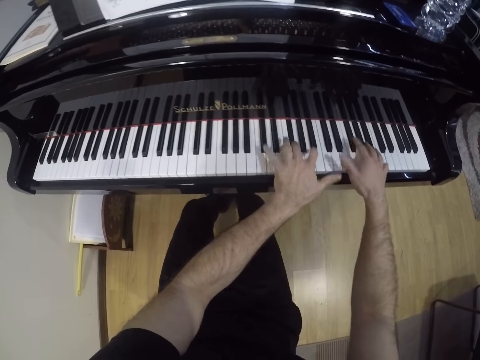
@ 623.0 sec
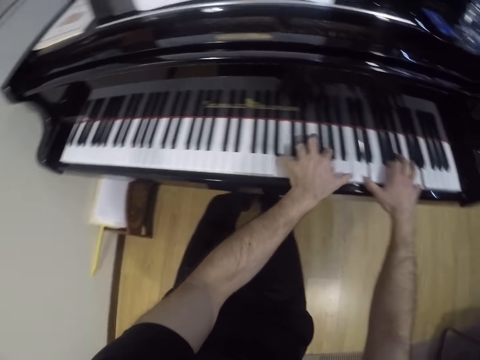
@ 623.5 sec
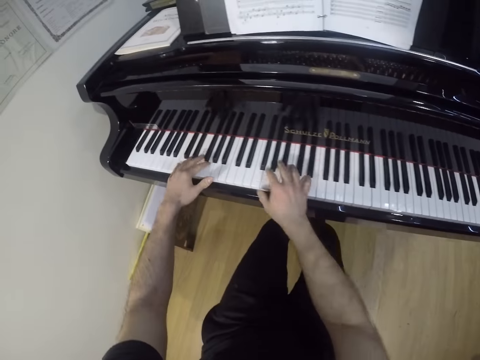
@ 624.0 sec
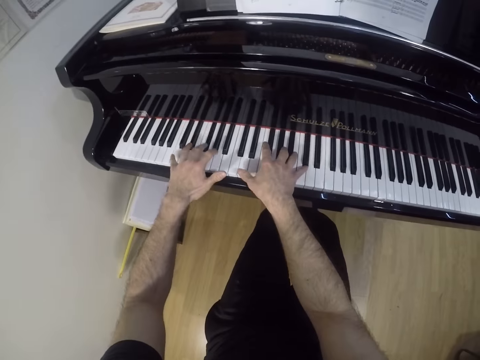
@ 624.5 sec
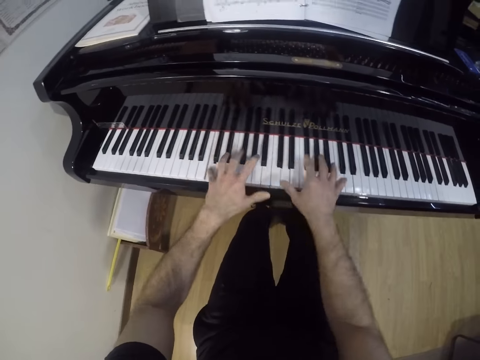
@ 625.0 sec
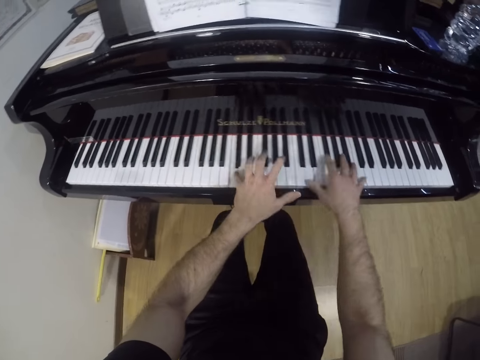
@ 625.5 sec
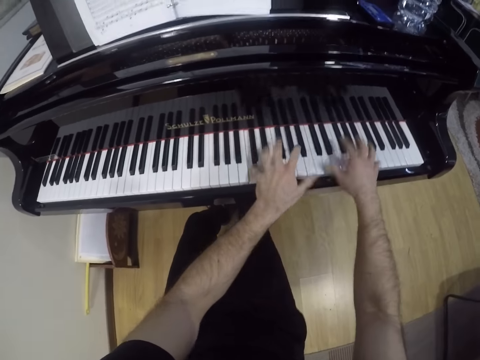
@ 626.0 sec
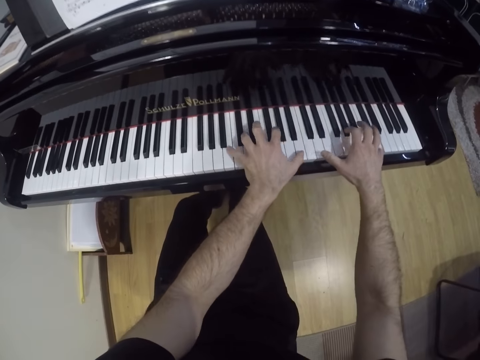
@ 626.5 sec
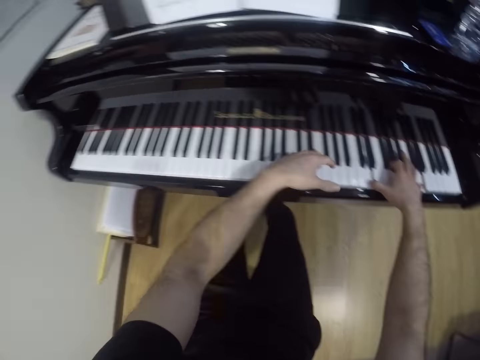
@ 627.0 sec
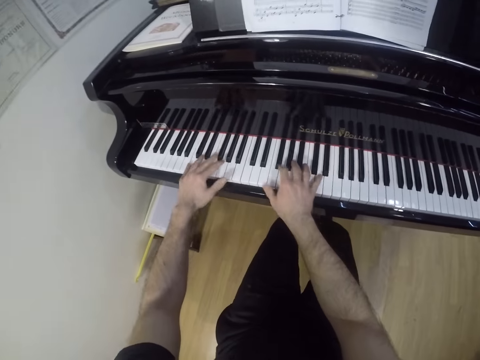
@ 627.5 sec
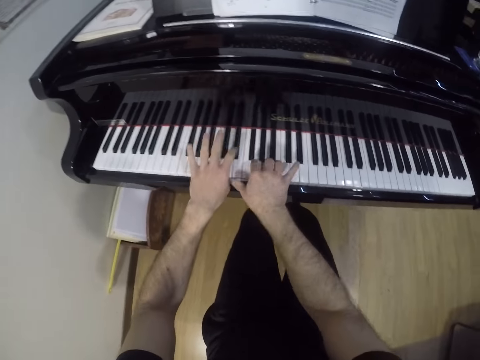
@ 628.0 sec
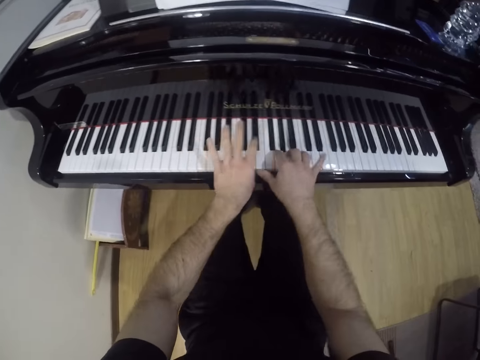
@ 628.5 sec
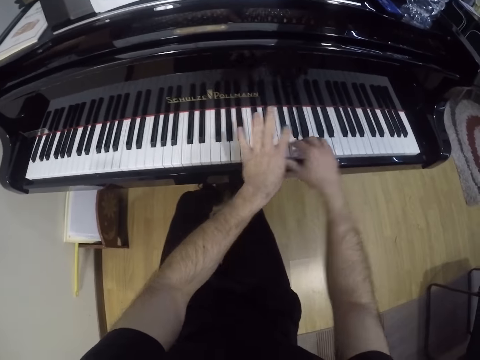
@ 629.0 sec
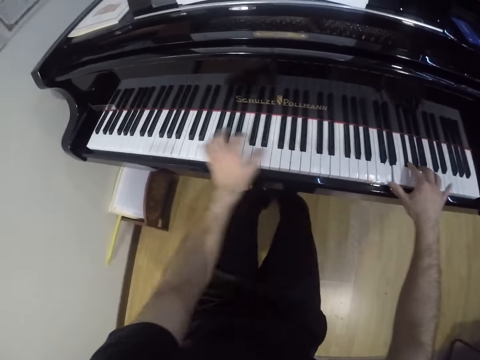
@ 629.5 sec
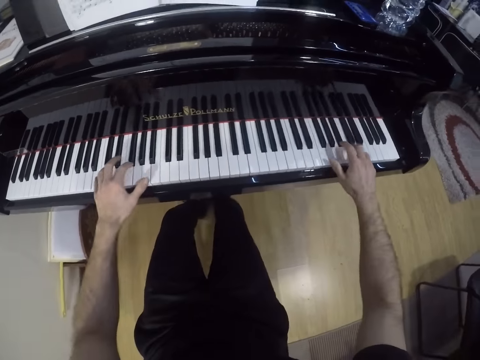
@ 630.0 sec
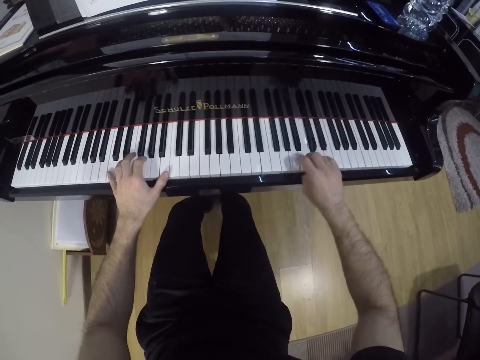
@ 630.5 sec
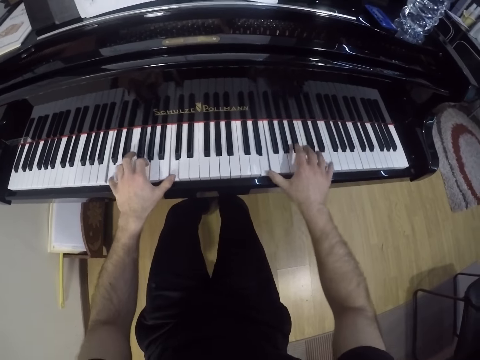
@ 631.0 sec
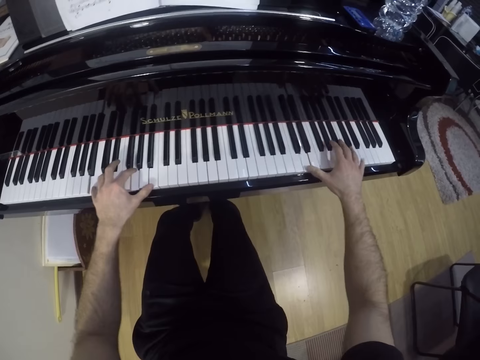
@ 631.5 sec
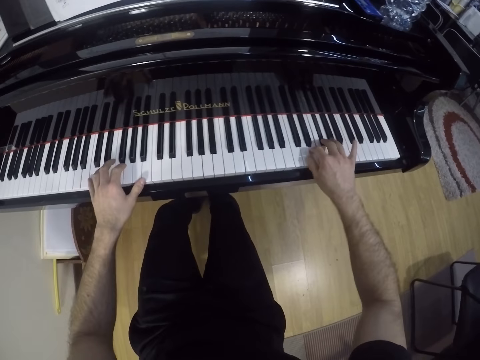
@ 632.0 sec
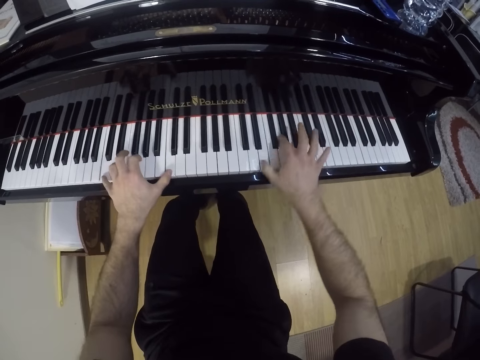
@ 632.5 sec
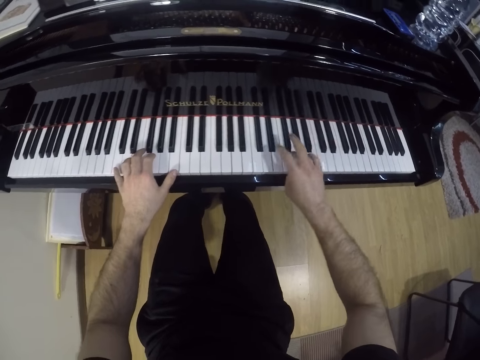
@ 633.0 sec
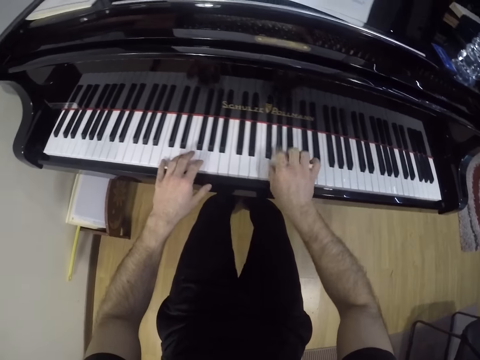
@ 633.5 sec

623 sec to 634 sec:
The camera wearer moves a hand. They play the piano. They move the hand. They play the piano.

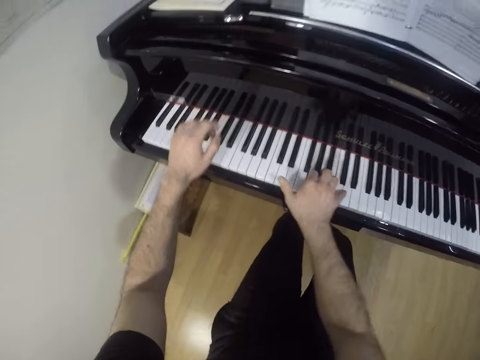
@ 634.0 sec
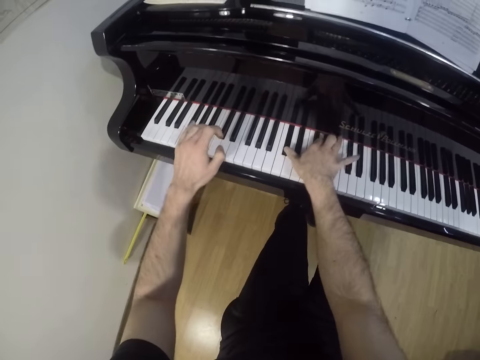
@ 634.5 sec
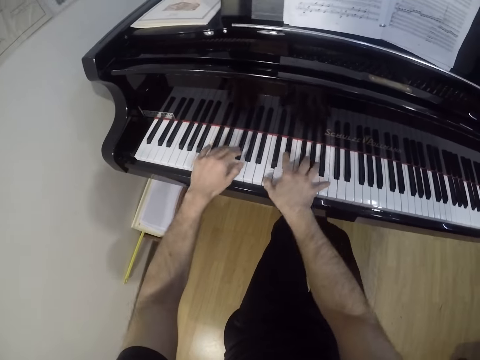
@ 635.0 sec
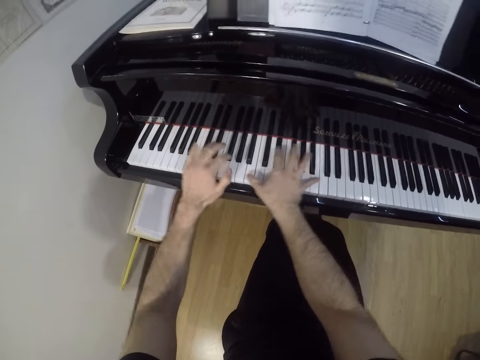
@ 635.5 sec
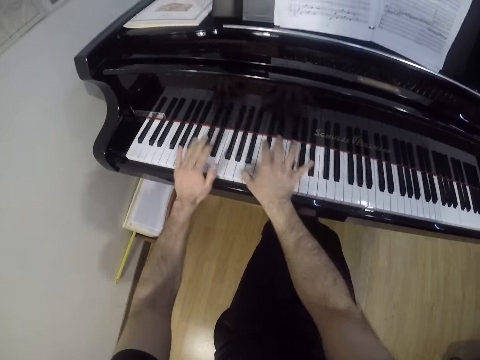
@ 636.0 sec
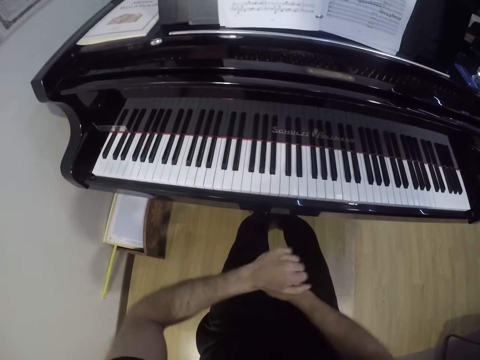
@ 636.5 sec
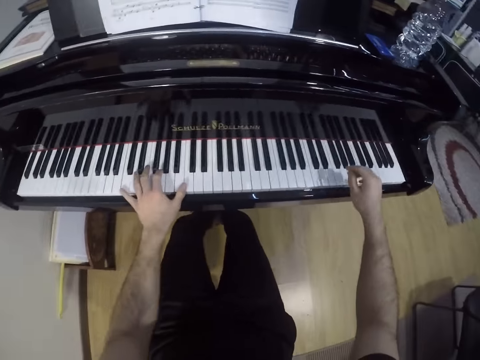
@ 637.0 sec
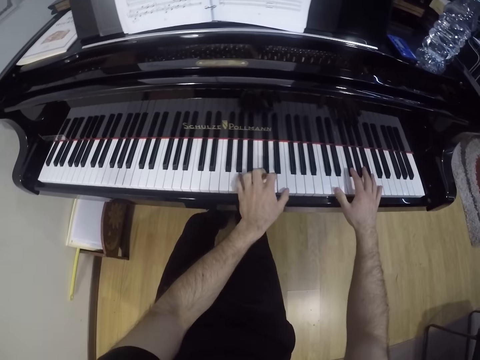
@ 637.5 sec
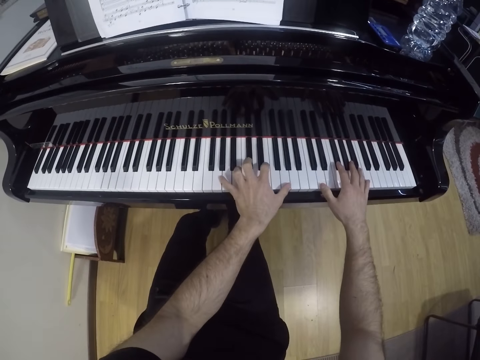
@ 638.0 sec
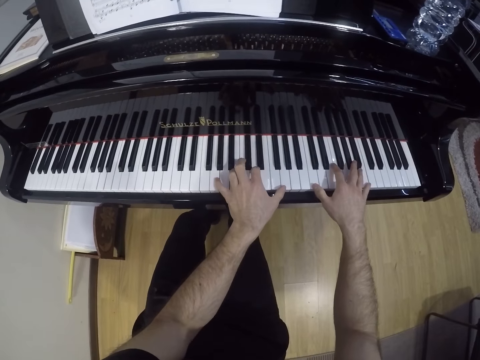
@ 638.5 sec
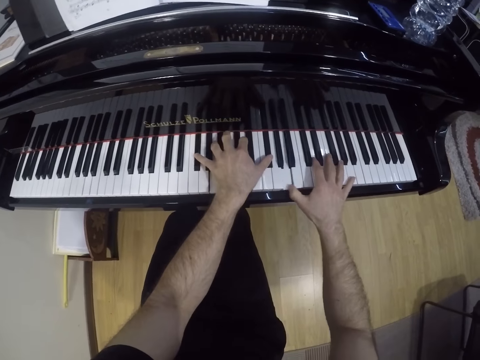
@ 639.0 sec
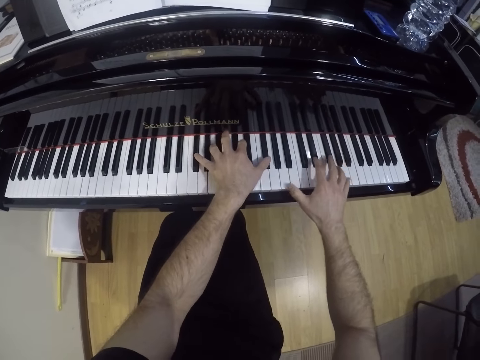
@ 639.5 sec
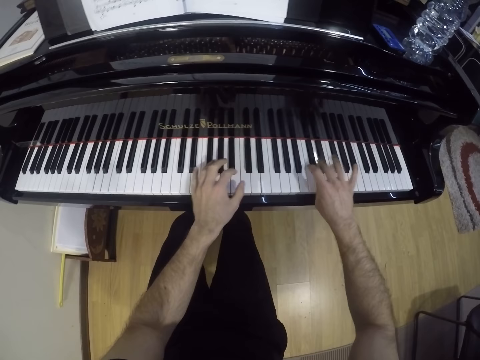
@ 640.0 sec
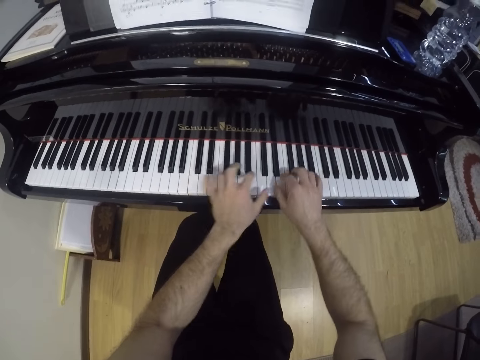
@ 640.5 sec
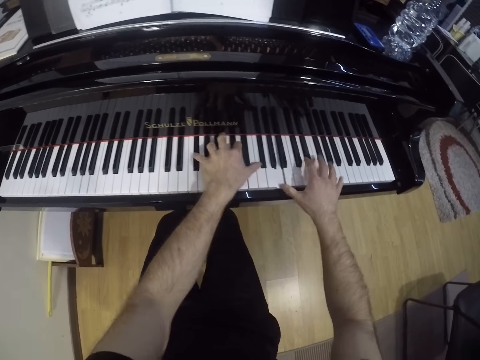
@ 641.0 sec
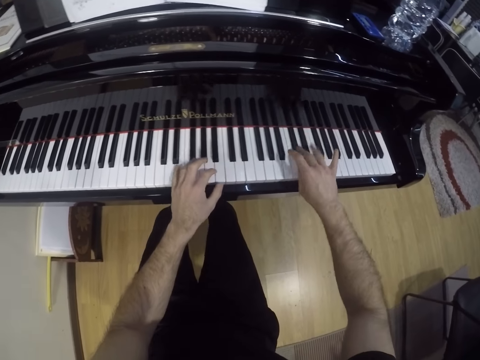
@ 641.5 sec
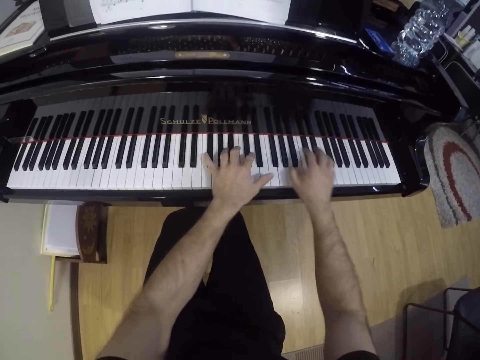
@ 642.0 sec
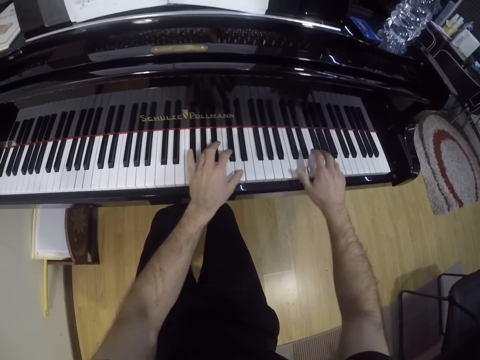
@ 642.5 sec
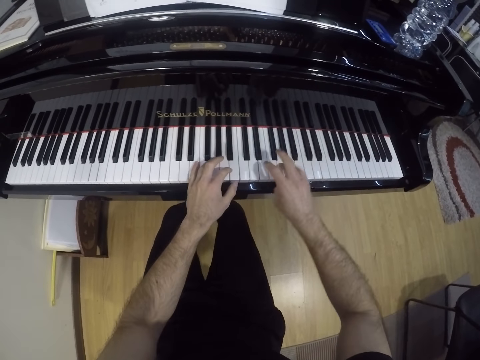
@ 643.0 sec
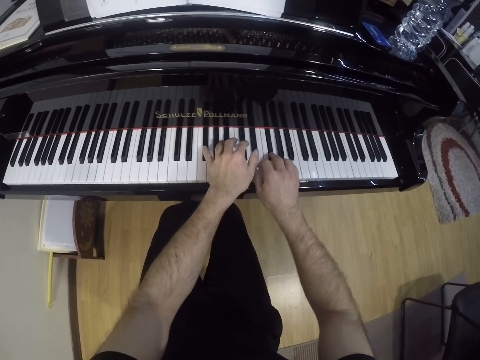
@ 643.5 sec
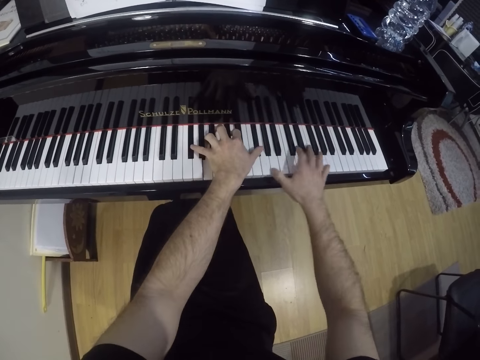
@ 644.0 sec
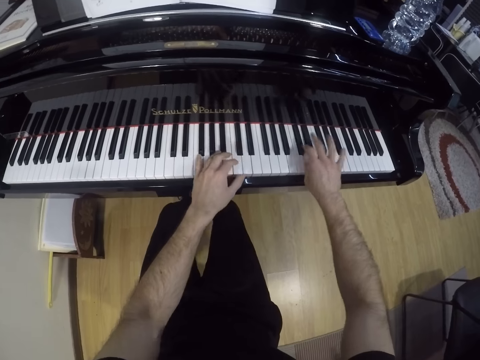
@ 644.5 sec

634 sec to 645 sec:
The camera wearer moves a hand. They play the piano.

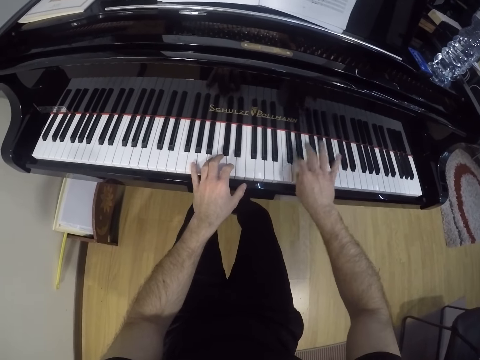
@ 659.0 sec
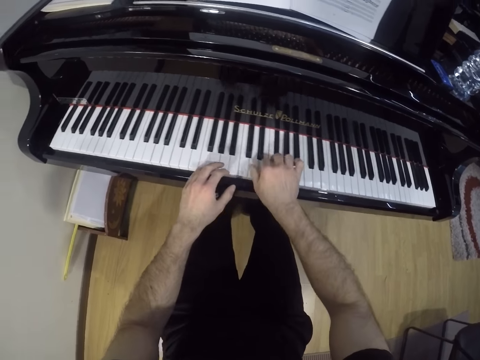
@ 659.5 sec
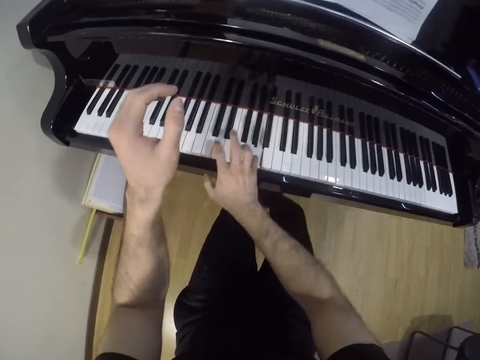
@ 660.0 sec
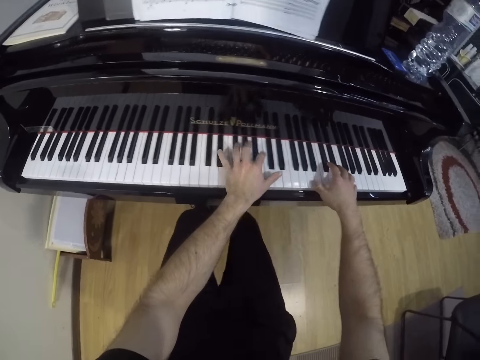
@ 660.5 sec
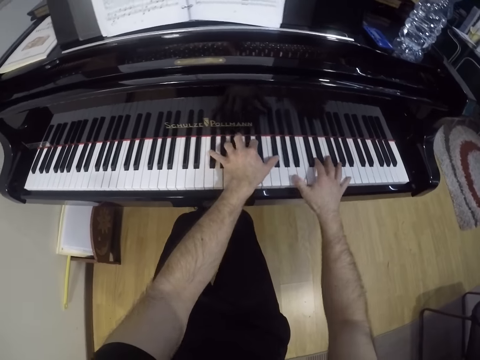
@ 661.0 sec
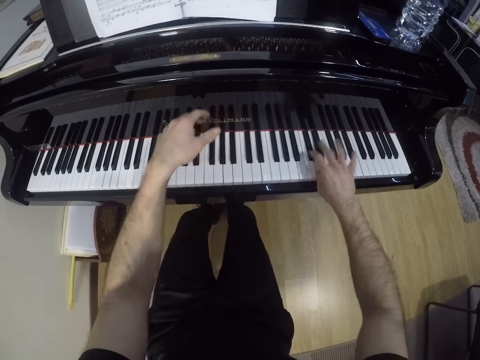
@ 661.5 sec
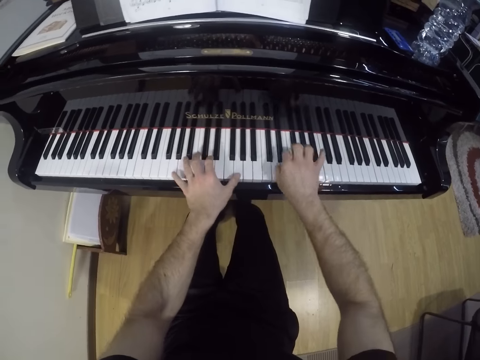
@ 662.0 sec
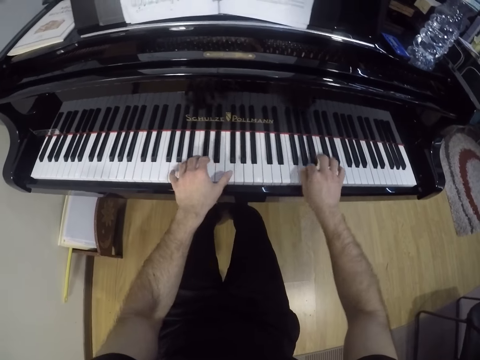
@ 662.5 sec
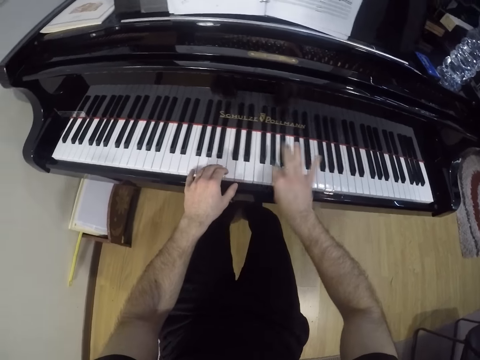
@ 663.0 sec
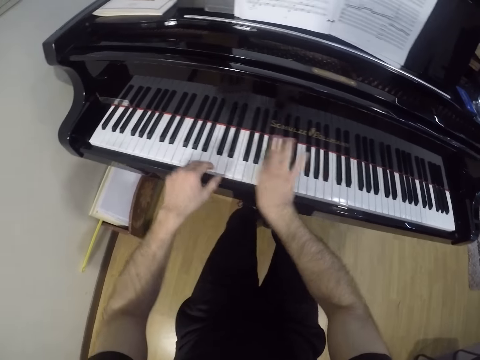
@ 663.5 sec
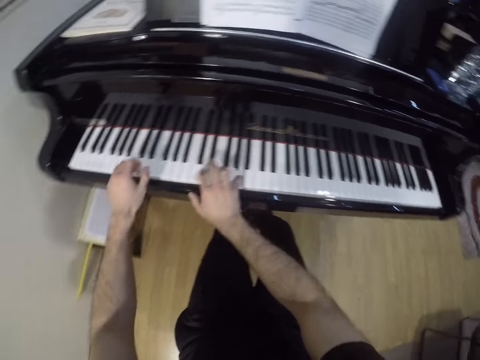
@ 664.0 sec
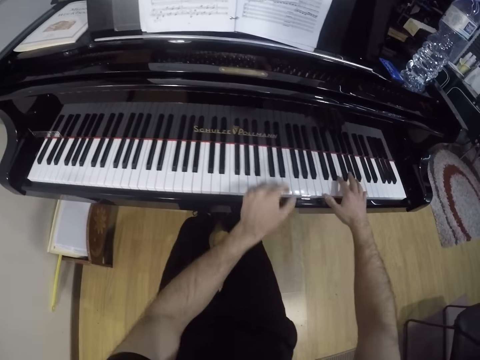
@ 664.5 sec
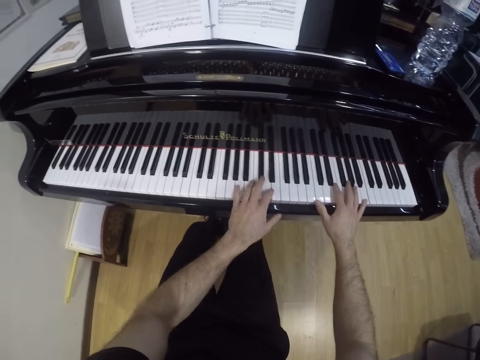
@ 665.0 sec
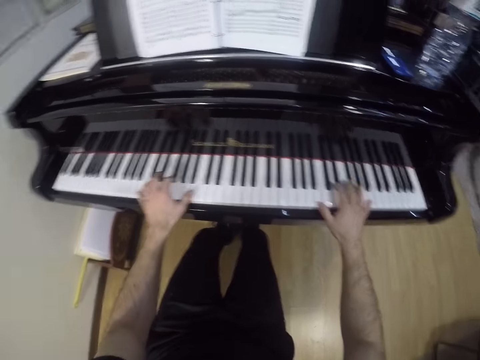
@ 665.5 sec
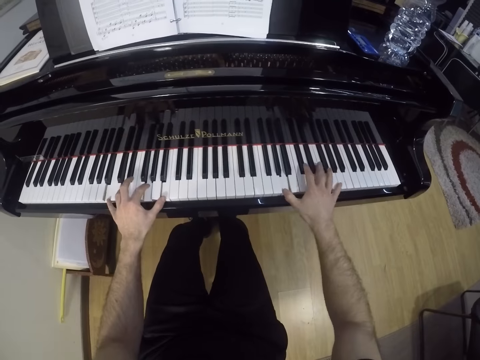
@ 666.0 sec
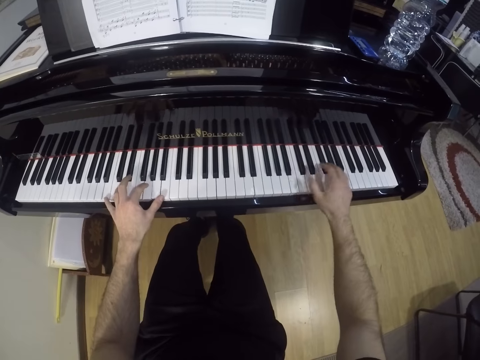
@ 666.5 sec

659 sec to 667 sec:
The camera wearer moves a hand. They play the piano. They move the hand.
